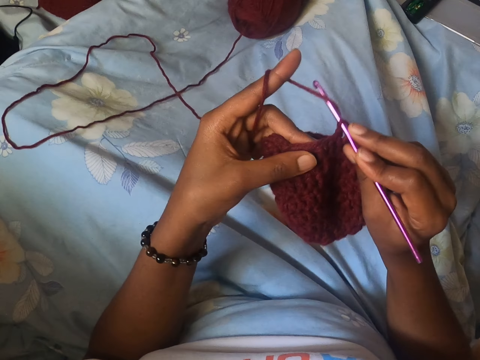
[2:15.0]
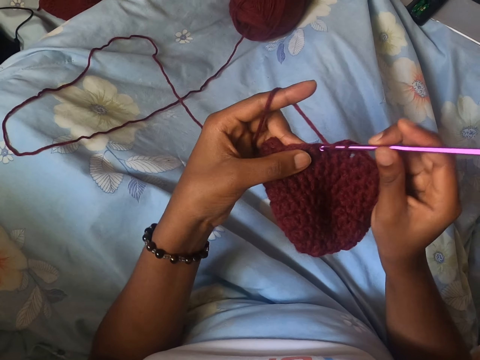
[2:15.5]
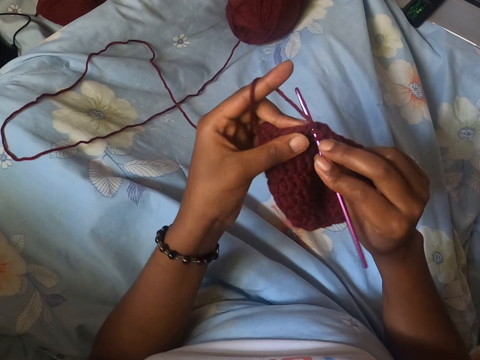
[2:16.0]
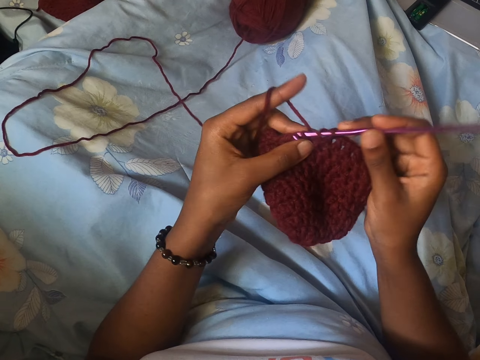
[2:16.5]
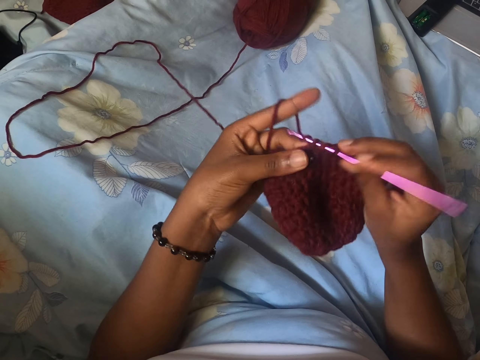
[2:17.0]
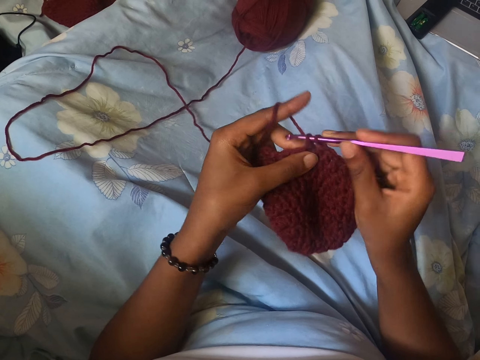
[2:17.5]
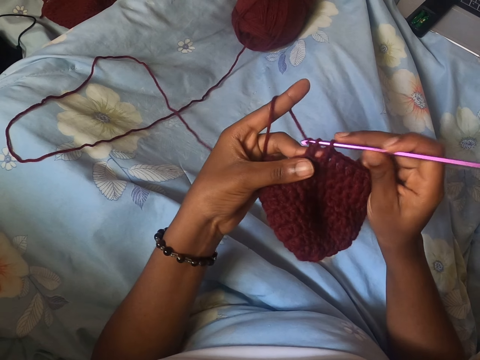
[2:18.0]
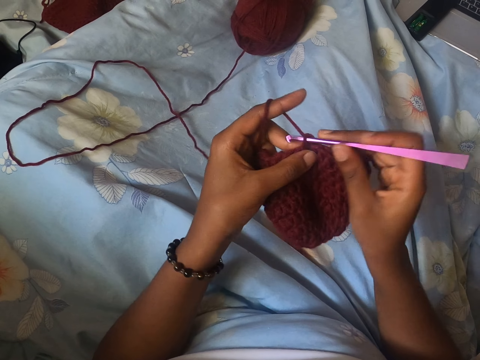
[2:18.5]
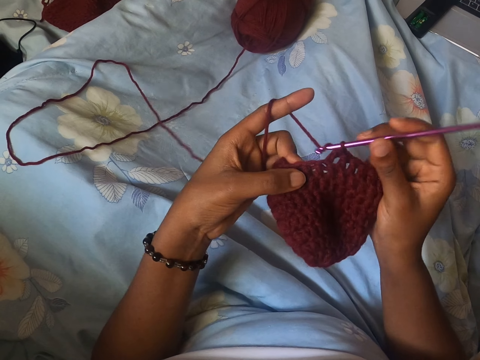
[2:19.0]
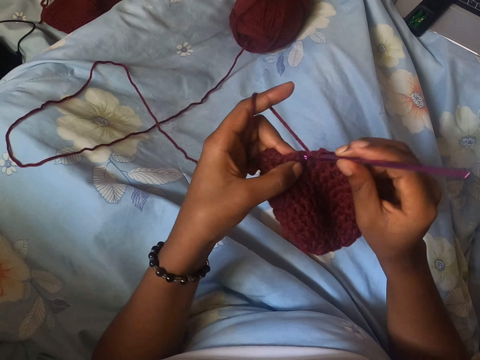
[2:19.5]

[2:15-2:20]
The camera wearer crochets the yarn in both hands with the crochet hook in her right hand.

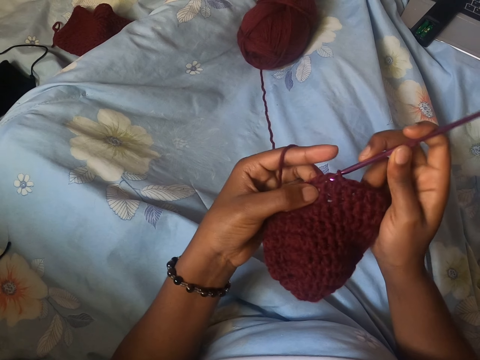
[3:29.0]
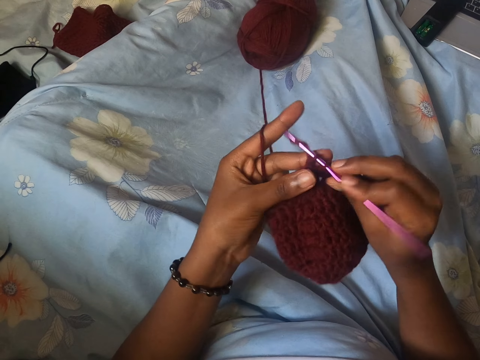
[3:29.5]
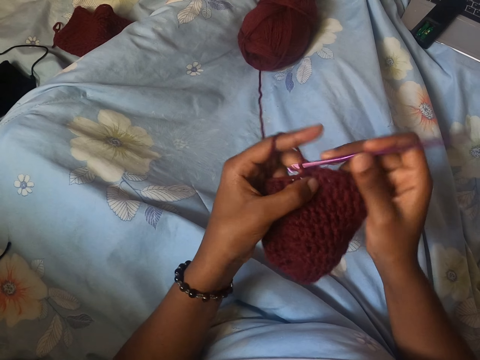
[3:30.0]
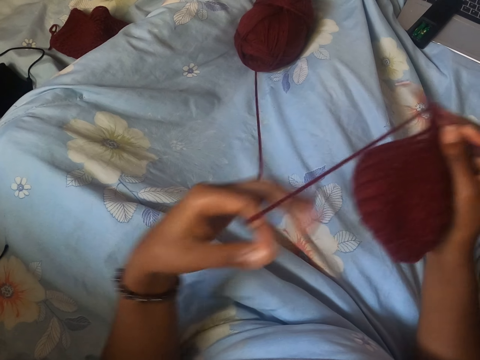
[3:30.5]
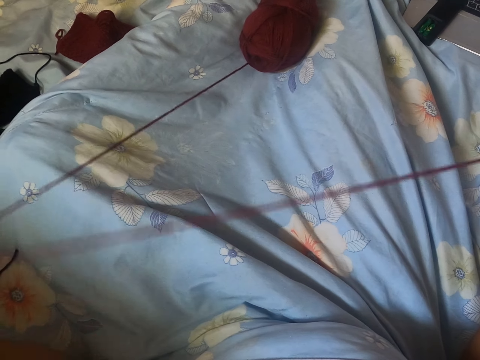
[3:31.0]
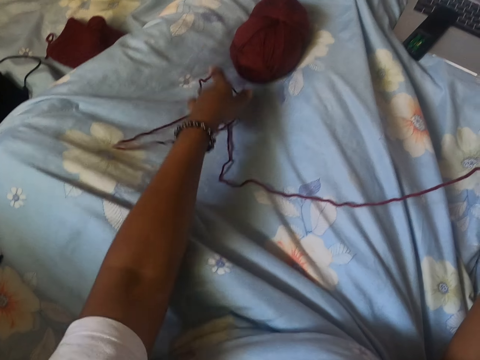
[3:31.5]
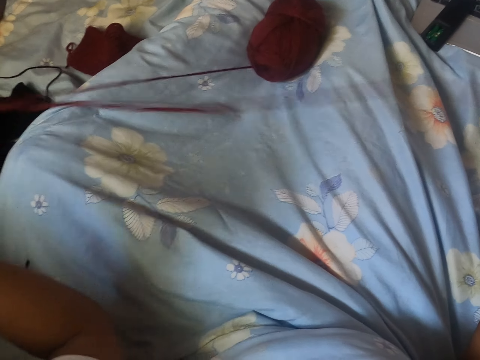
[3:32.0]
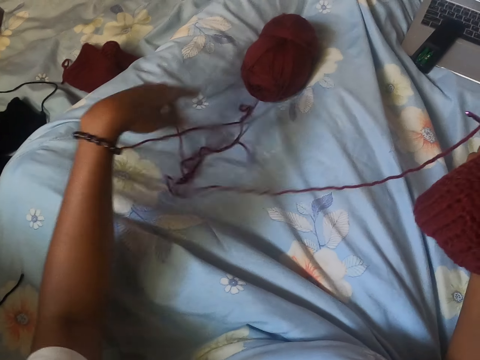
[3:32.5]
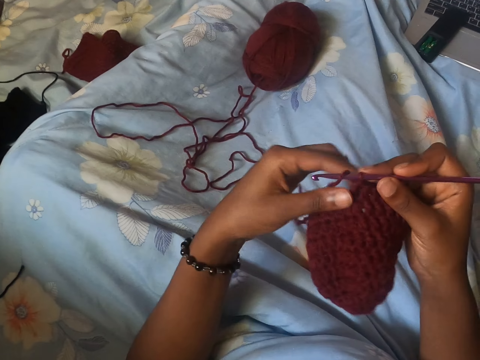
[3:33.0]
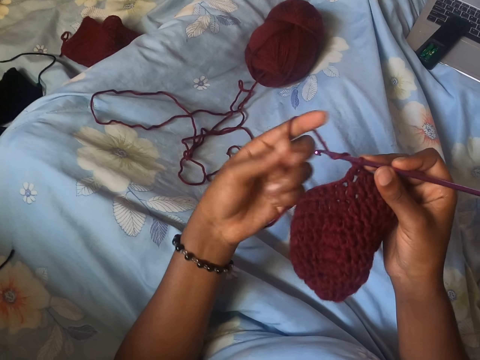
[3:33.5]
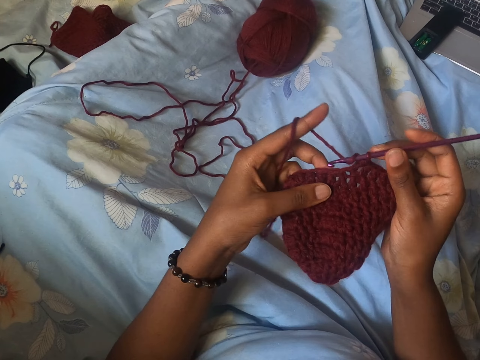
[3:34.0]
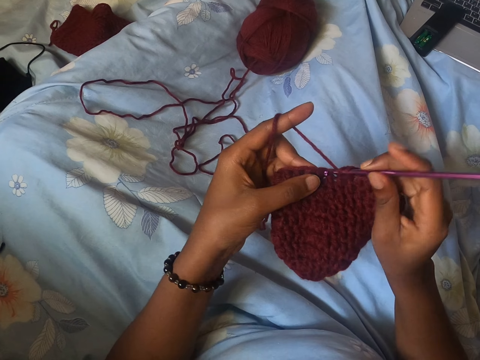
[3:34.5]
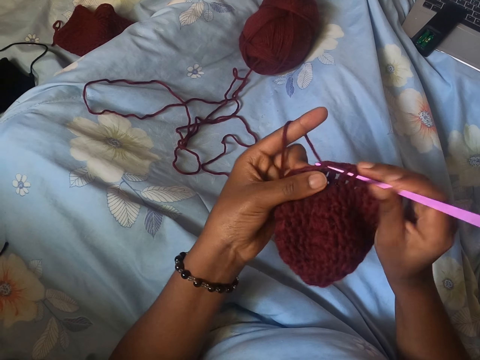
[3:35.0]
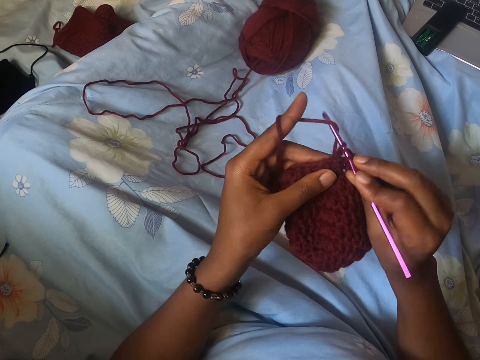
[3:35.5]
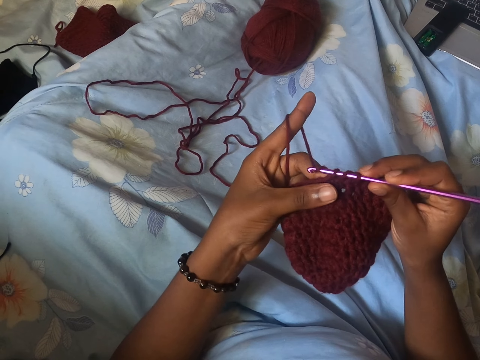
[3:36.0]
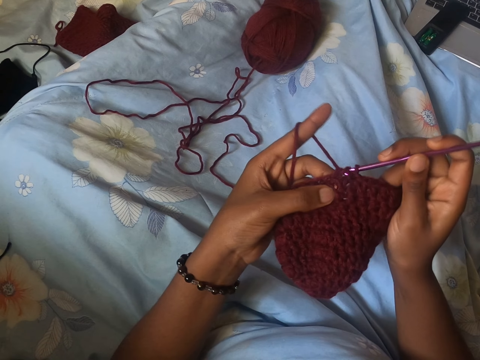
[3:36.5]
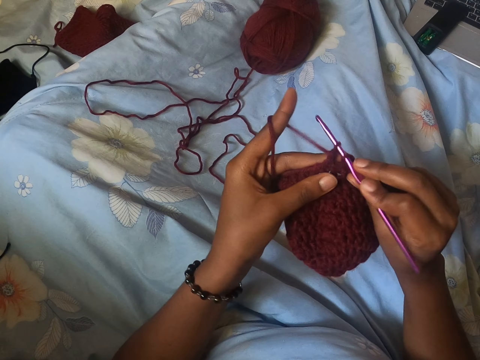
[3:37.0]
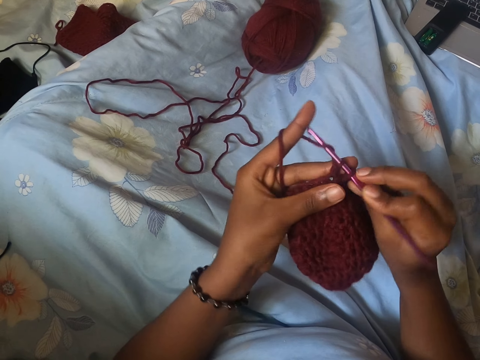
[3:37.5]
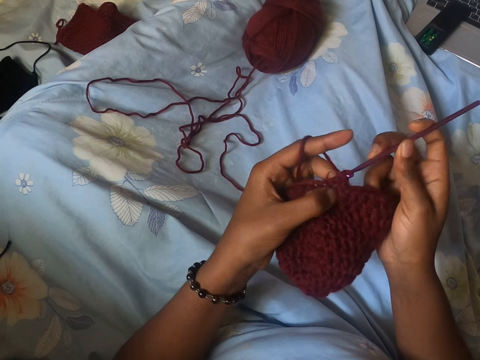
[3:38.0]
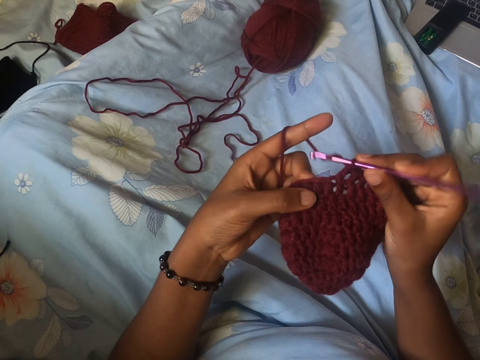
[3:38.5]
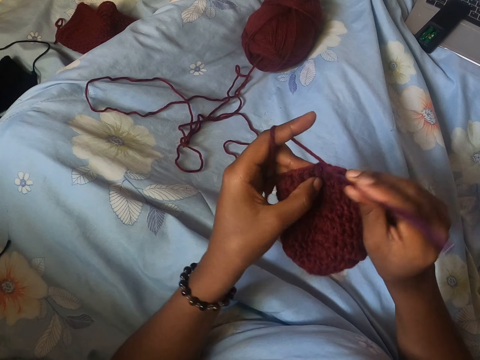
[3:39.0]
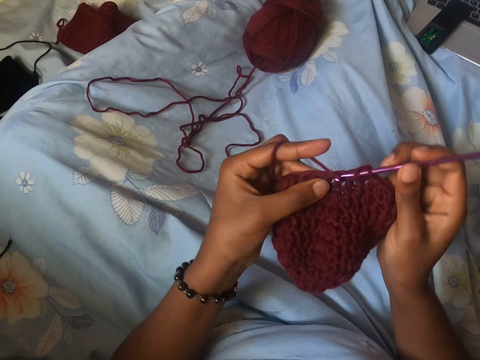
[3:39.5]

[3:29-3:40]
The camera wearer knits using a crochet needle. She holds the yarn in her right hand. She loosens the ball of yarn on the bed with her left hand. She pulls the crochet thread. She wraps the yarn around the forefinger of her left hand. She holds the yarn in both hands. She crochets the yarn in both hands with the crochet hook in her right hand.

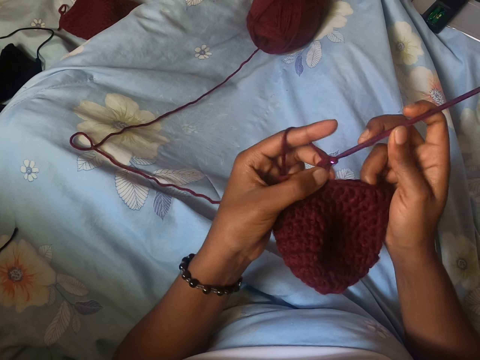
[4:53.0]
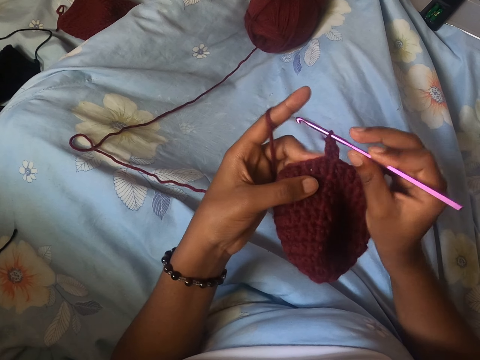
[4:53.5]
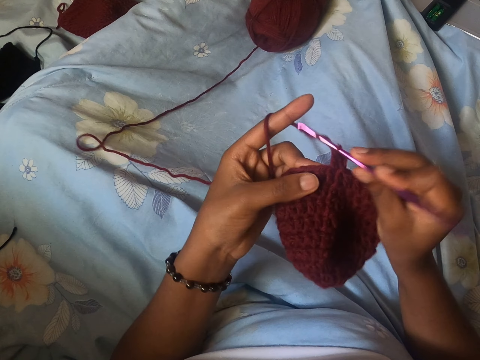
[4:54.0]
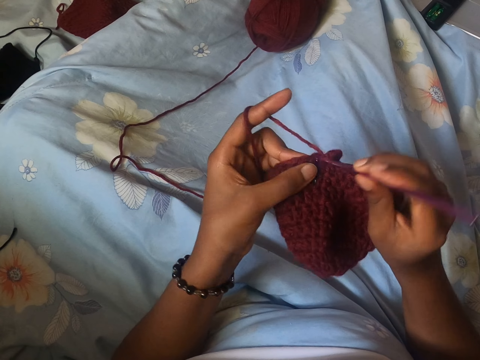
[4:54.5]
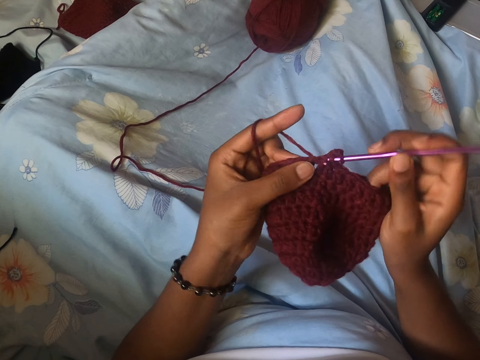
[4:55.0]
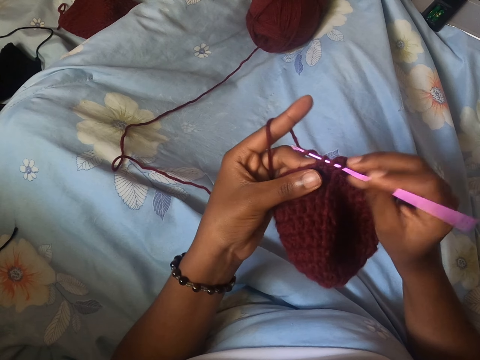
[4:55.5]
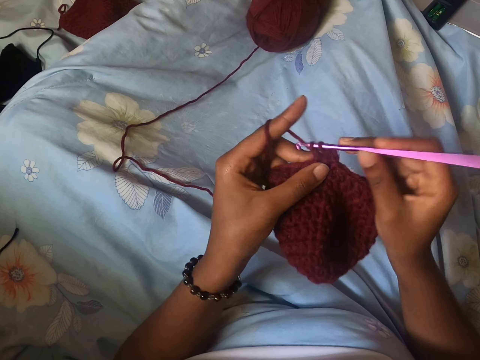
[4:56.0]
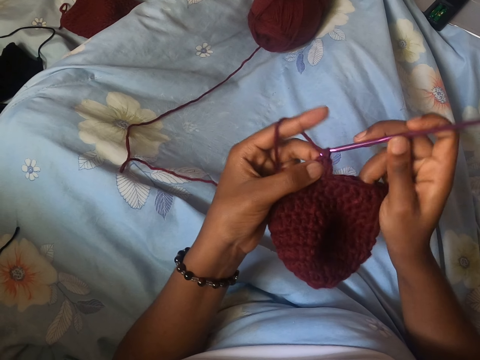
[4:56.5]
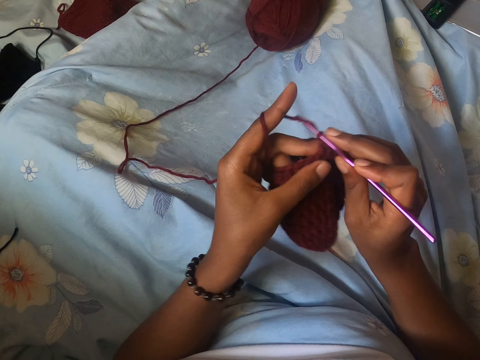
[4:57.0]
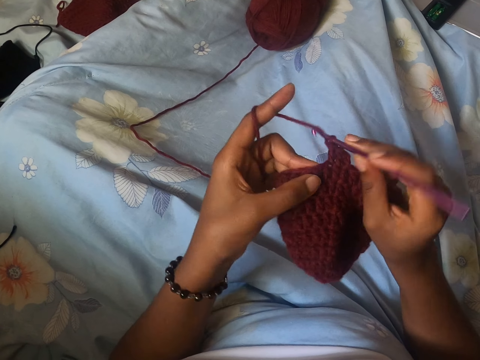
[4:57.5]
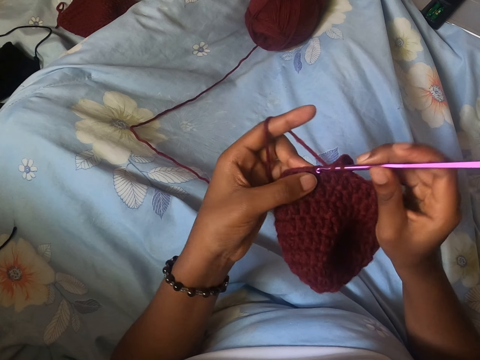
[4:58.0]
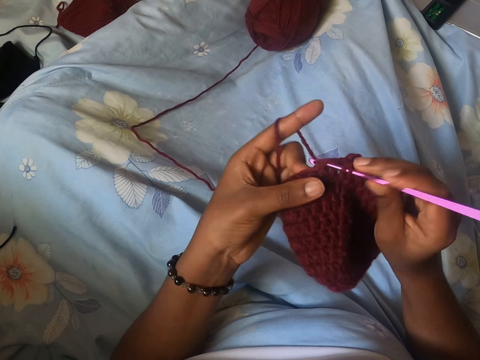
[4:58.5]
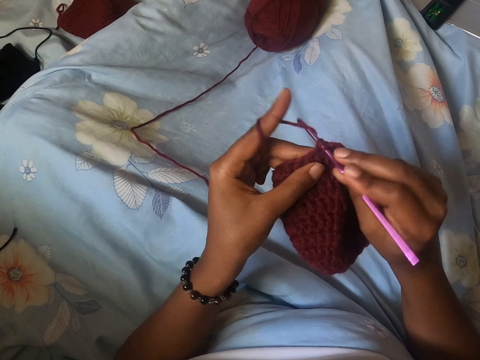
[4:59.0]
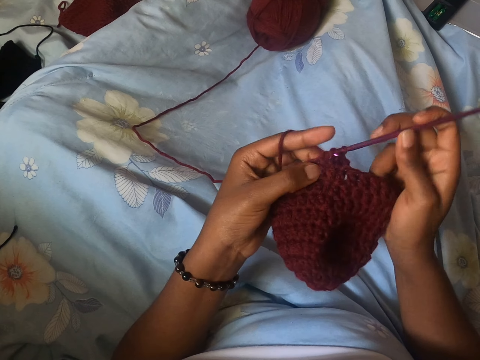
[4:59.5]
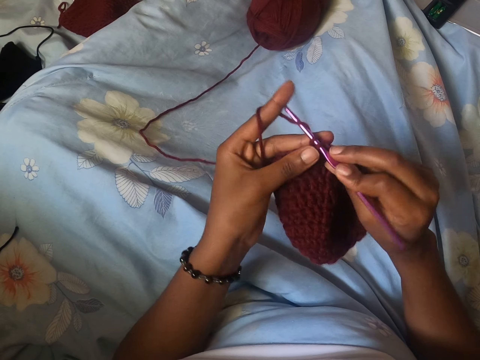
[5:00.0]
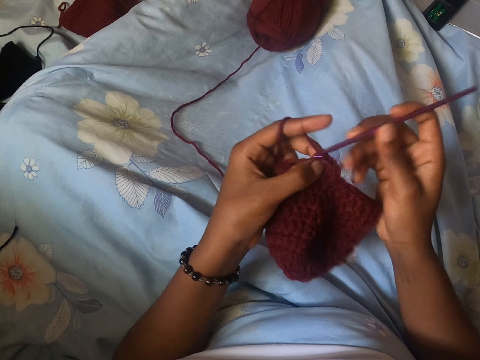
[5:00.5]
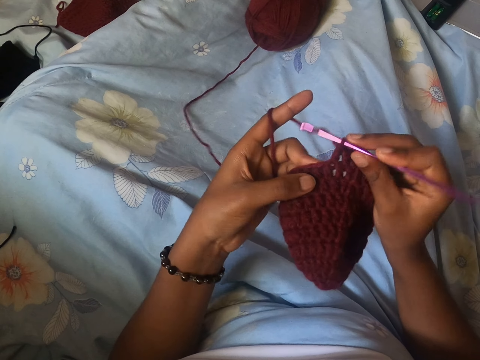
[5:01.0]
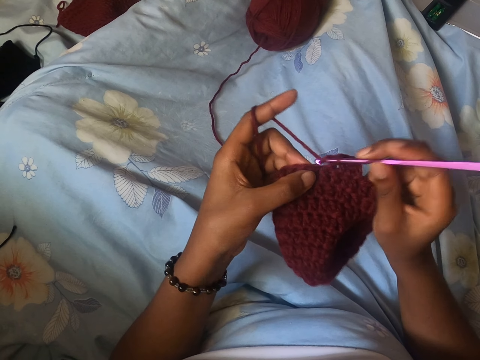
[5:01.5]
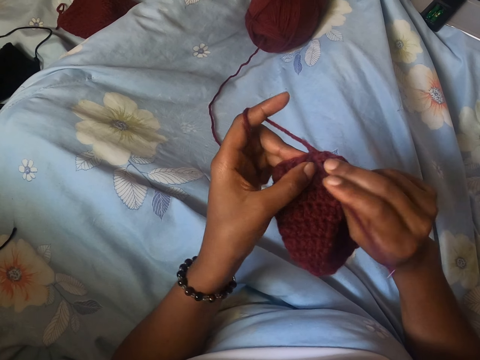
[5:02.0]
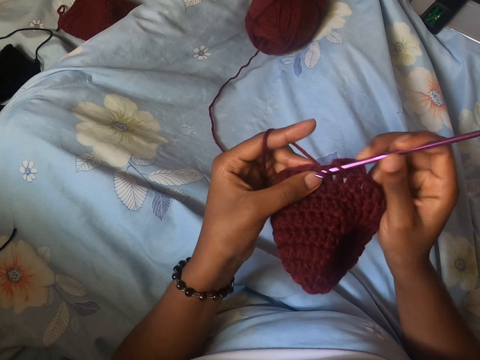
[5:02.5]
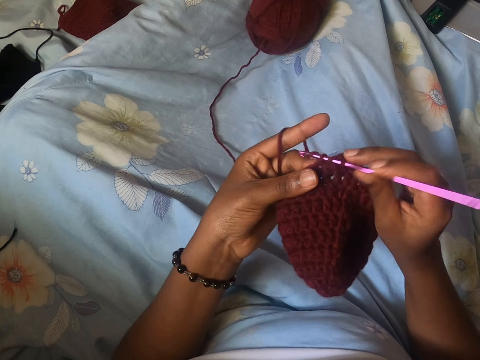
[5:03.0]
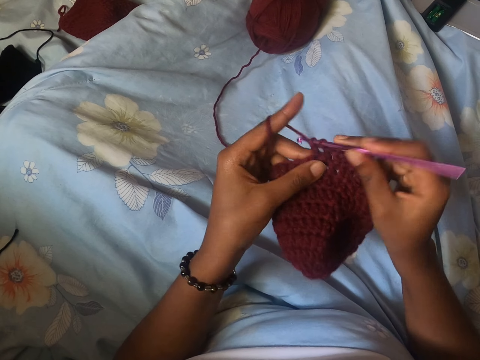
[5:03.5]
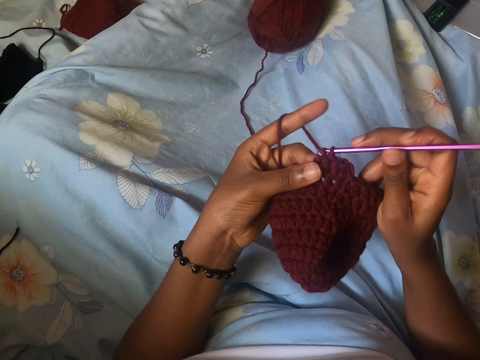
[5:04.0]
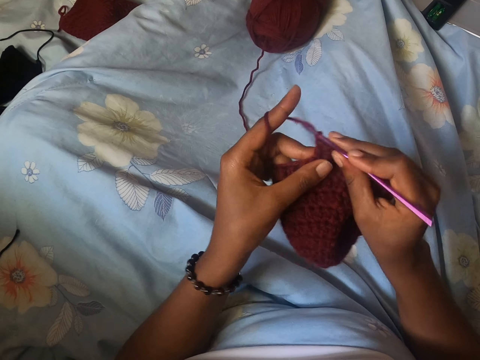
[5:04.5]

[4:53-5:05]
The camera wearer crochets with a crochet hook.
